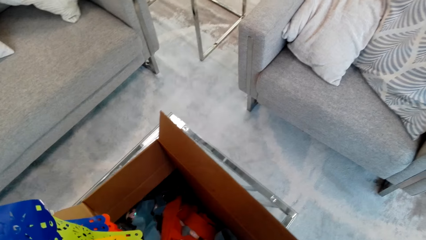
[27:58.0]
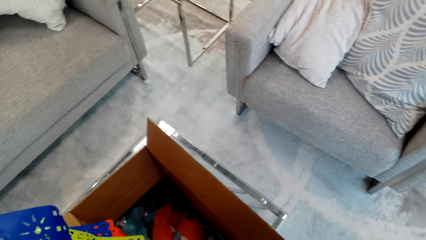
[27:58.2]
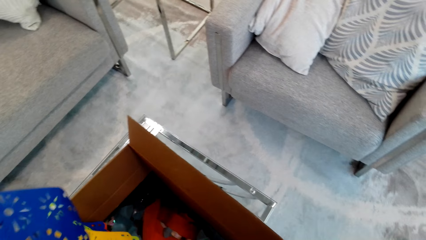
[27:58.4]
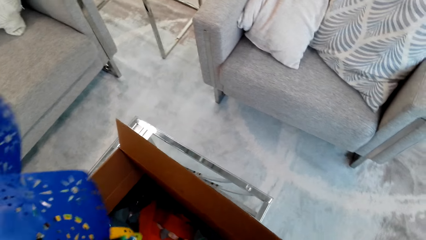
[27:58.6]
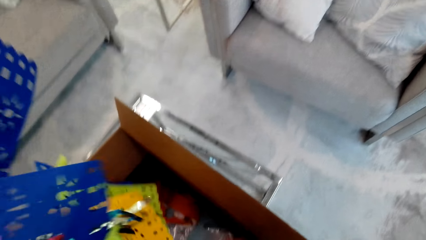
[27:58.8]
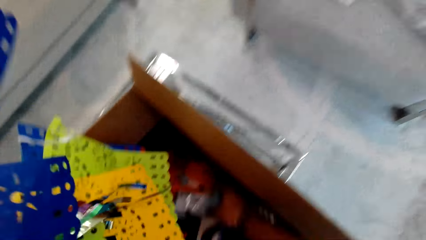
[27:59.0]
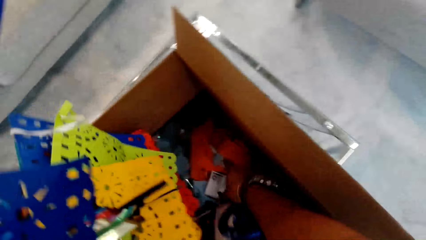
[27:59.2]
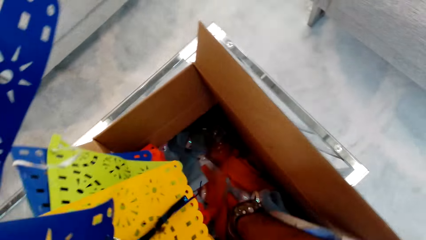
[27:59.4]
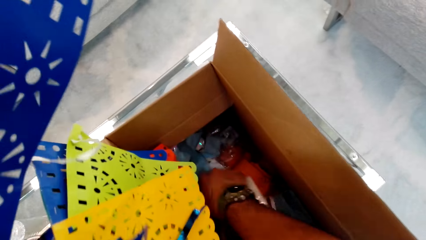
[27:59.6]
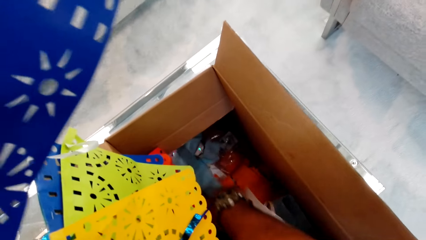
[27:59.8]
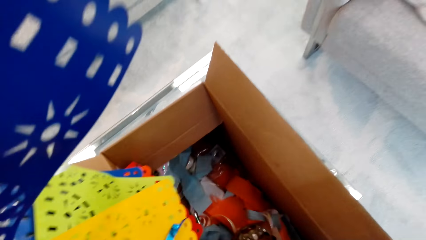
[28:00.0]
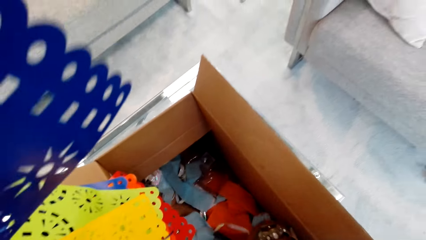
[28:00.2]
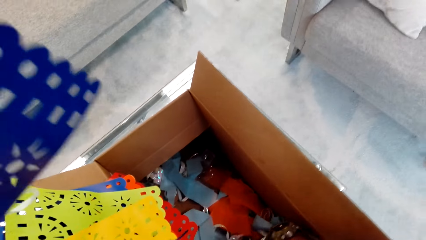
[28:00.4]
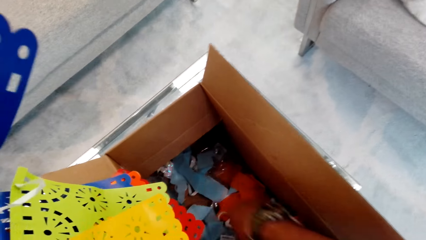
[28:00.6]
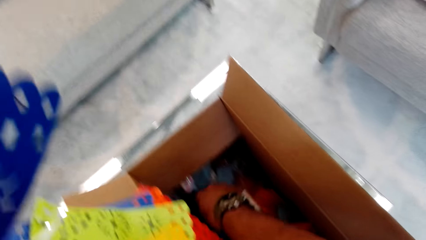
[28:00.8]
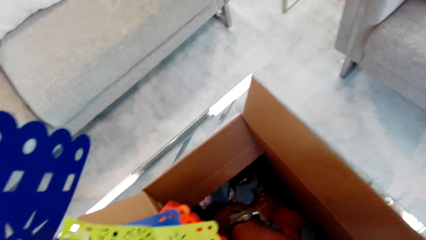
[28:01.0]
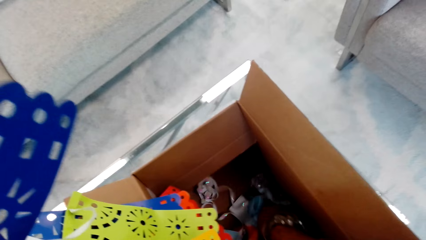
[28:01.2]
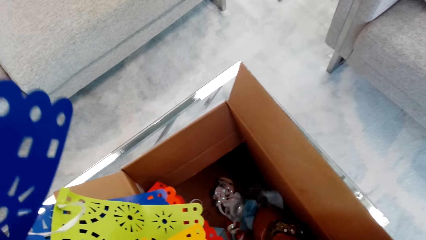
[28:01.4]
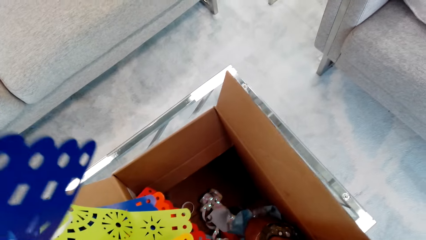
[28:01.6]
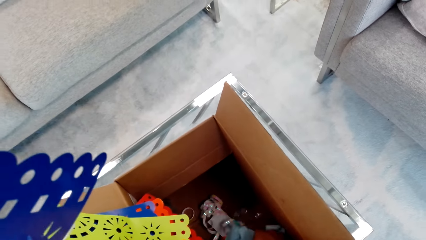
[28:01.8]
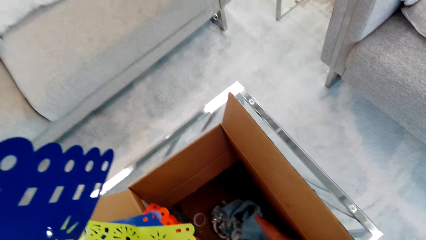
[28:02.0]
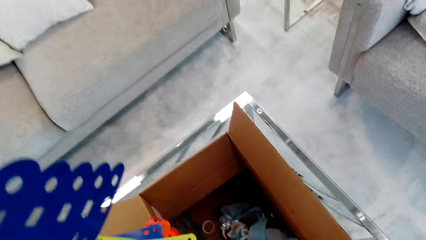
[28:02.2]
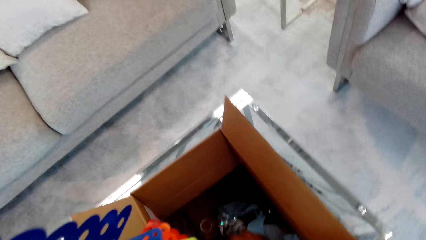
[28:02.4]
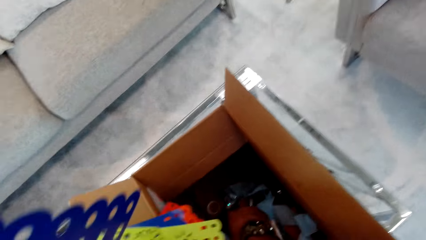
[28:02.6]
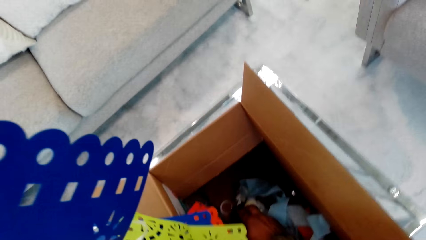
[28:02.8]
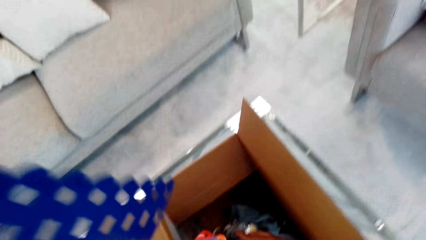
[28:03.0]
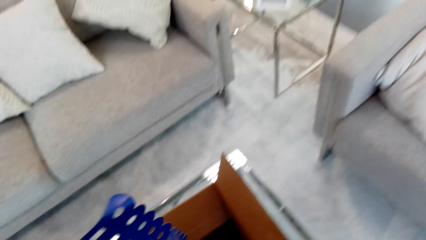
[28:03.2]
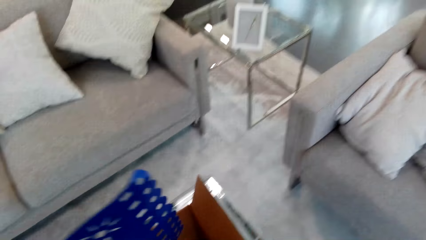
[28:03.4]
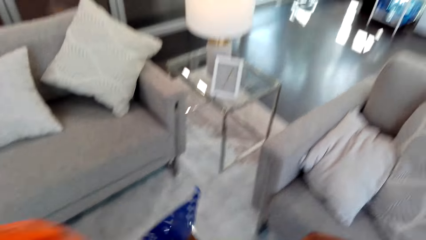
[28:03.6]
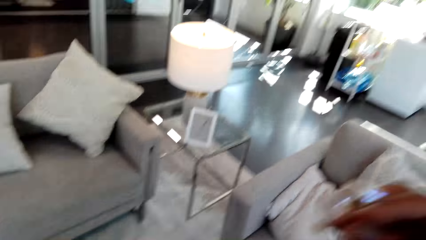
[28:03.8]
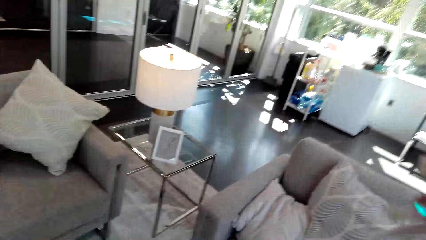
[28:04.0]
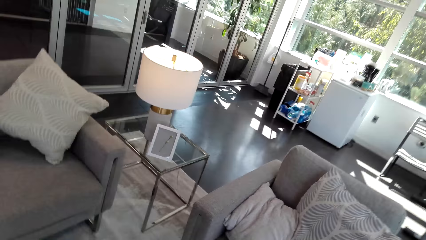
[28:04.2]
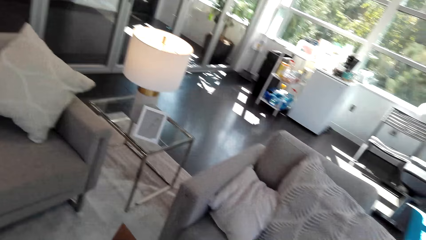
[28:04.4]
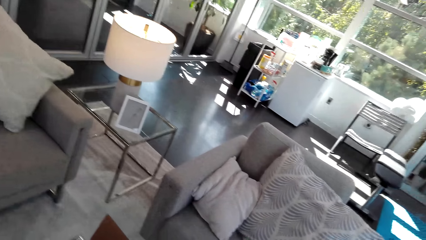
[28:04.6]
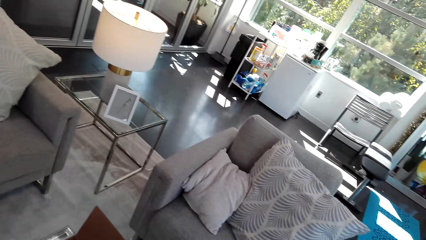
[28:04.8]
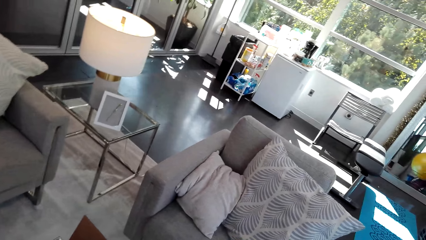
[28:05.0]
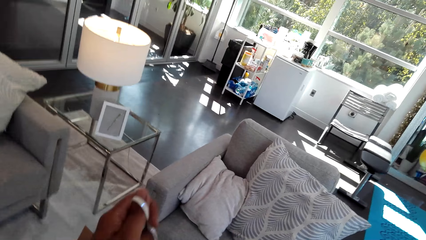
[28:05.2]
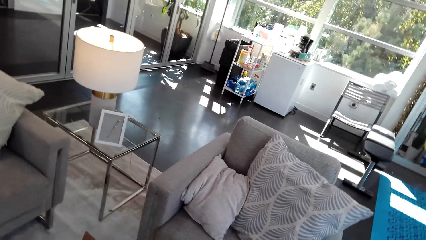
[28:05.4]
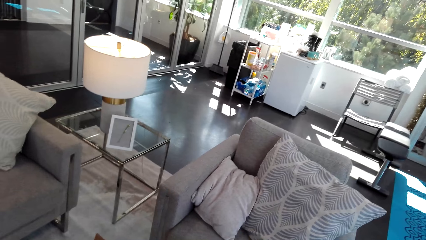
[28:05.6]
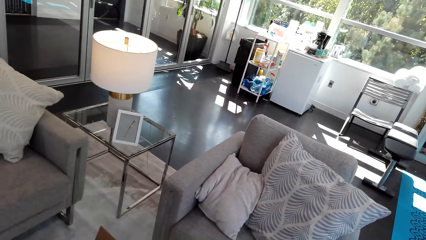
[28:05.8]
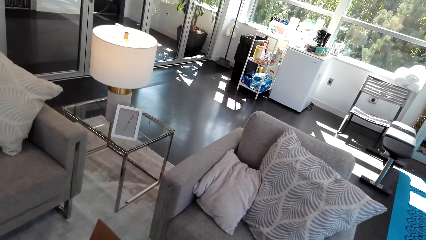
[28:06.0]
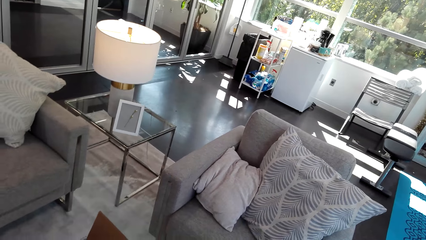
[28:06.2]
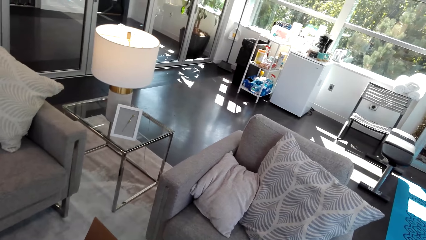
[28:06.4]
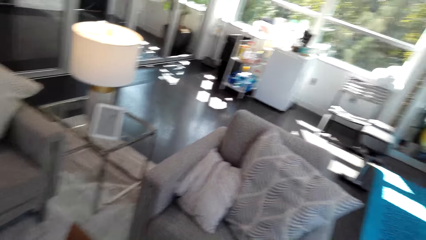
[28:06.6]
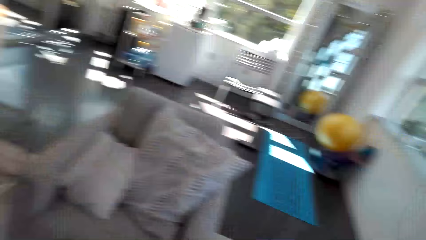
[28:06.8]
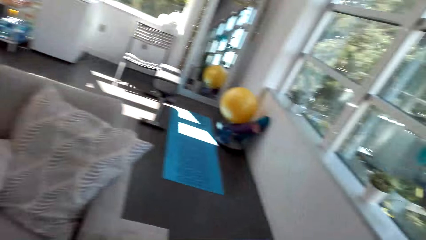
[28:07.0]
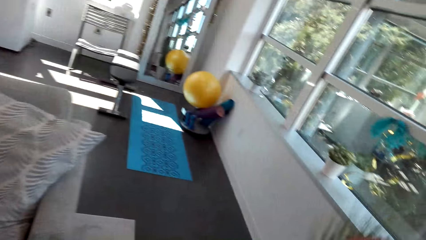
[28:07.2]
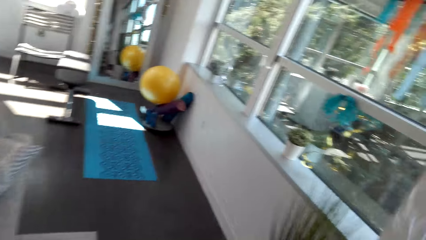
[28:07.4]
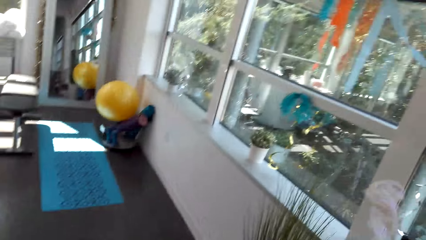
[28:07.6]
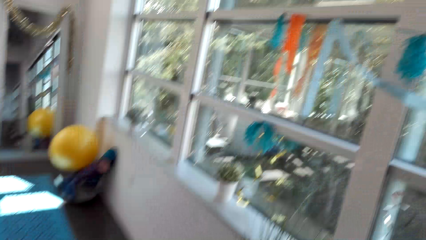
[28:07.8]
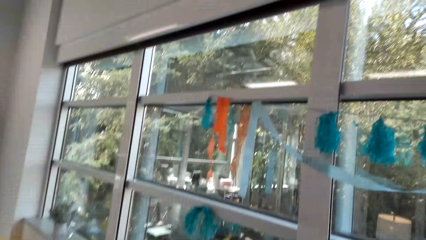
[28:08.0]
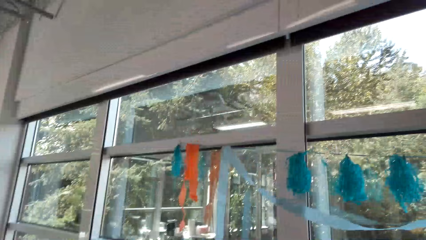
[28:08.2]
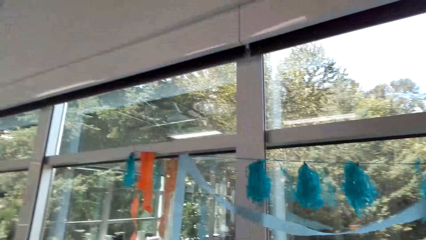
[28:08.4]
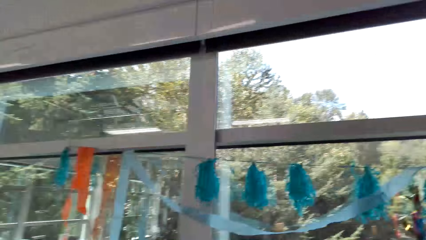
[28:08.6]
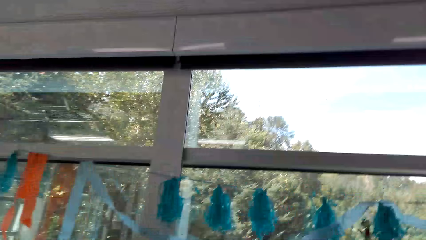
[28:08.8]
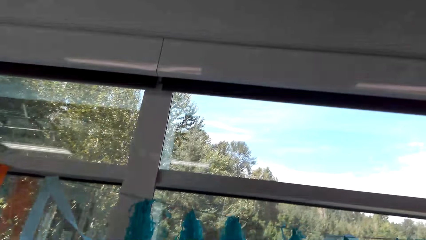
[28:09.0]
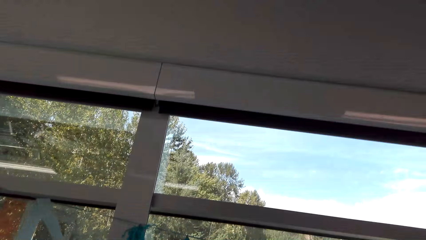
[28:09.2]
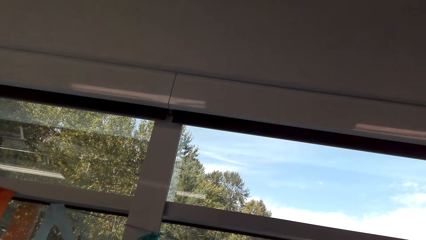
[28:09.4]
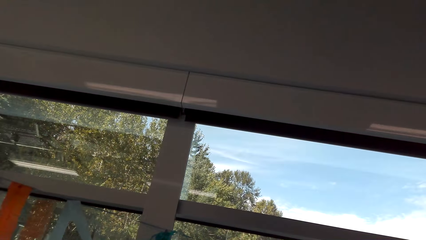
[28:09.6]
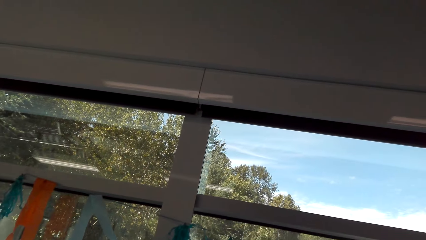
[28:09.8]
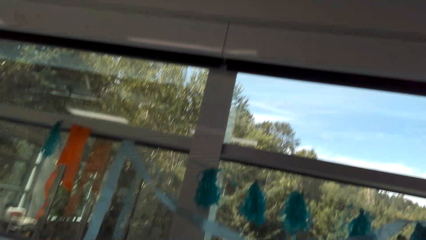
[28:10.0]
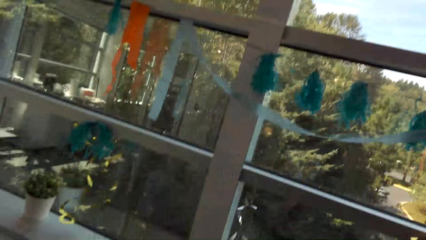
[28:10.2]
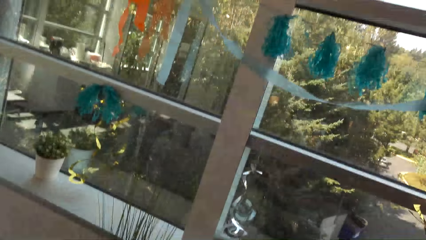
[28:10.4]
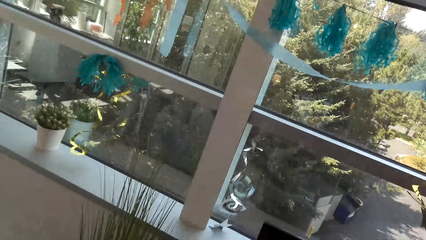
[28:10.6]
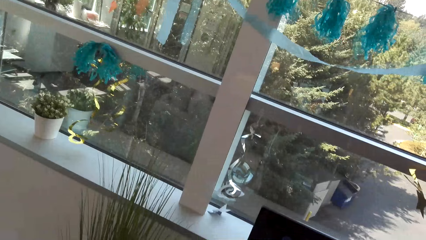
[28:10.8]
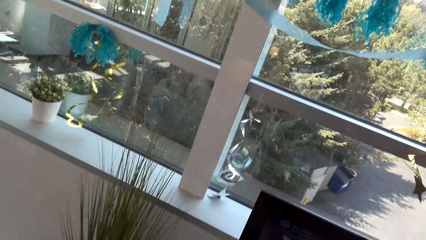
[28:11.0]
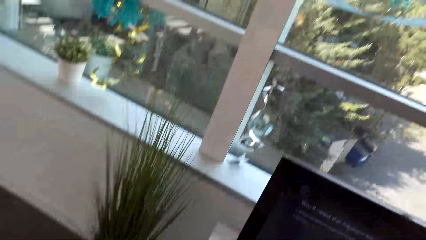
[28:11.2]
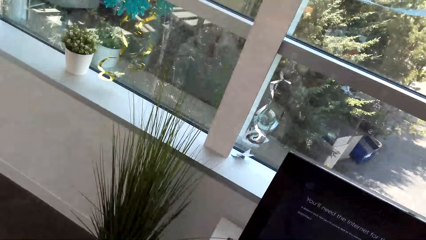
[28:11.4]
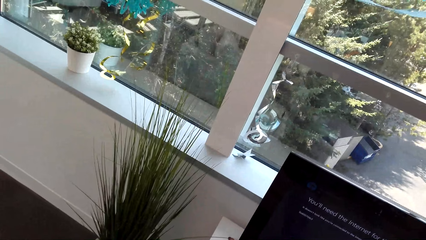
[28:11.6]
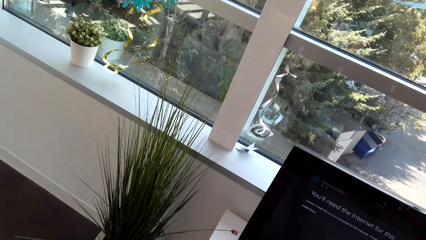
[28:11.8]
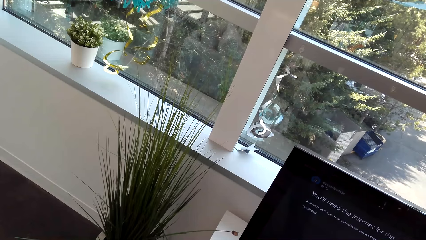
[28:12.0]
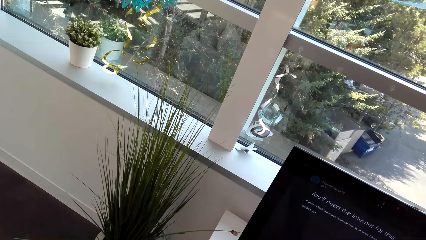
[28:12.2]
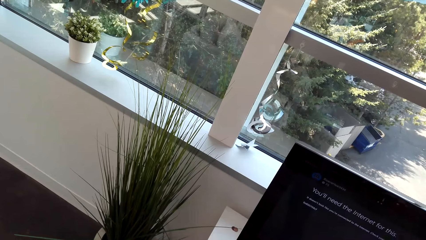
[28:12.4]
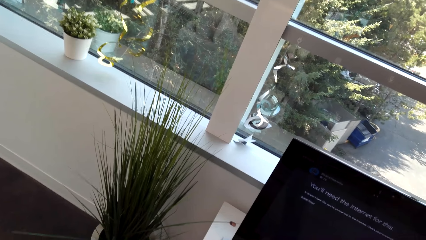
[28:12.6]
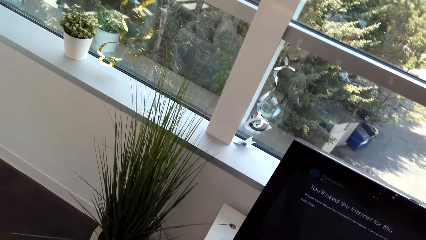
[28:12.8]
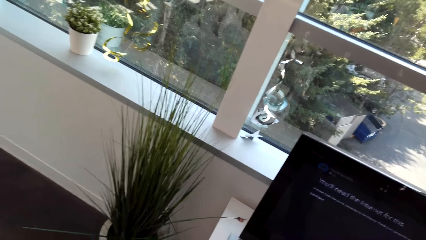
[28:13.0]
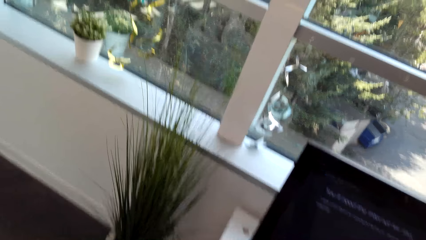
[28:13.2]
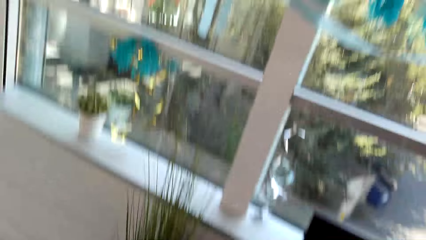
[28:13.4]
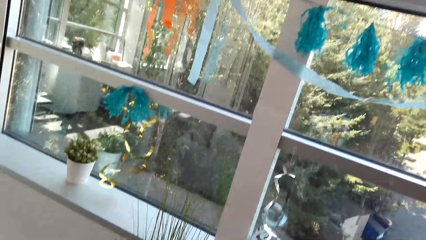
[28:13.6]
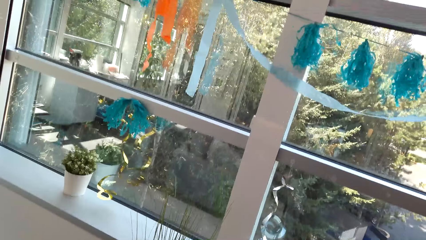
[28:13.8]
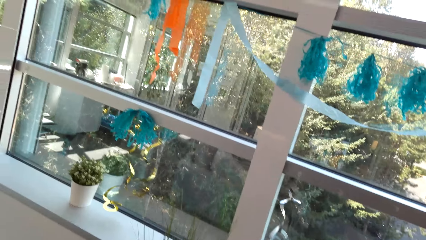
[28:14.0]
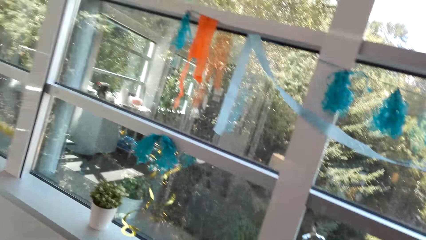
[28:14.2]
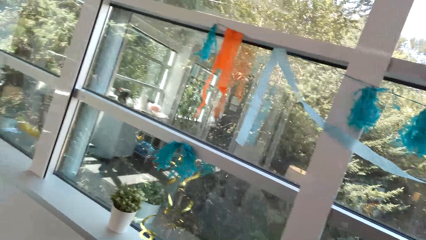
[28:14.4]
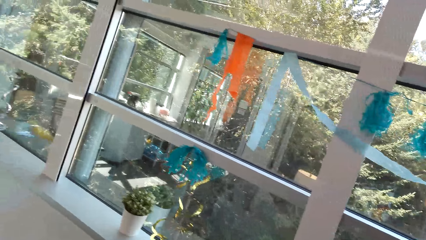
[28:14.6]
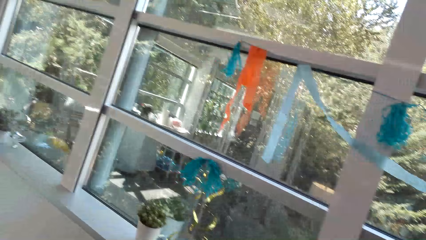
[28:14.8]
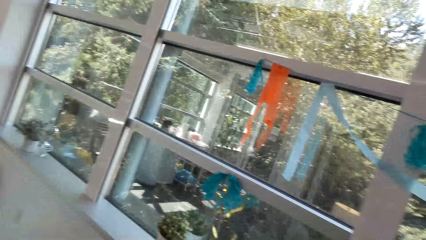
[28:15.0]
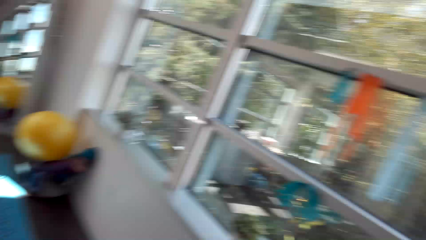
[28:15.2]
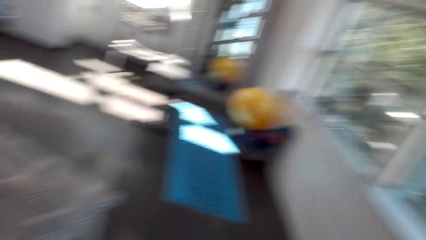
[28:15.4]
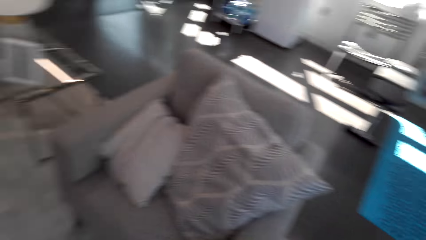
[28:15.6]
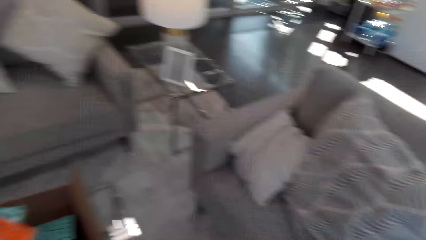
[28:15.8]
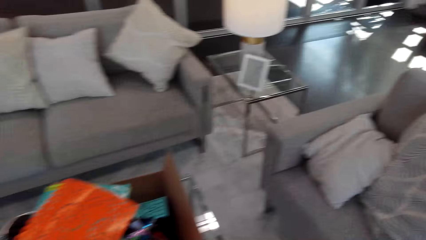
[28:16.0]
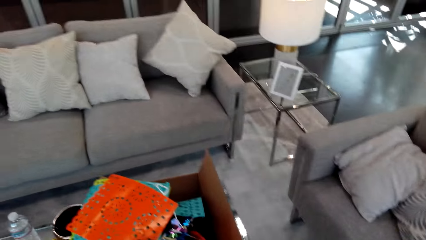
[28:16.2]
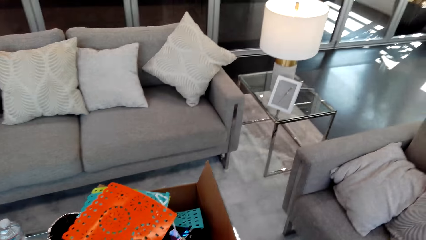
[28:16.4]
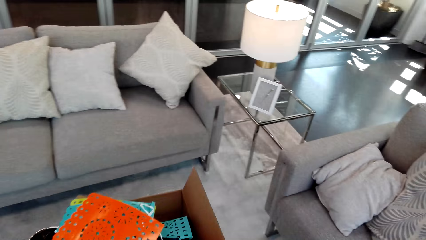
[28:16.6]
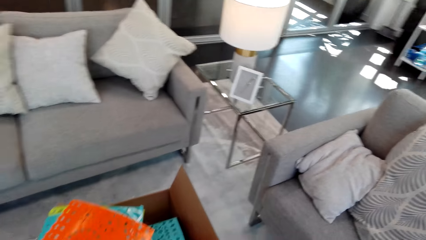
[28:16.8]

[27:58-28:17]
The camera wearer puts something on the box. They sort the tinsels. They walk. They sort the tinsels again.
